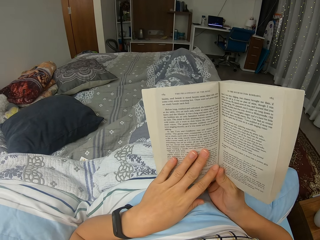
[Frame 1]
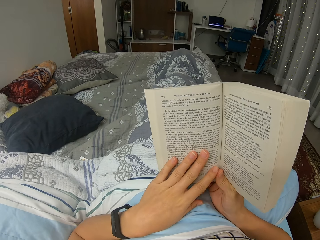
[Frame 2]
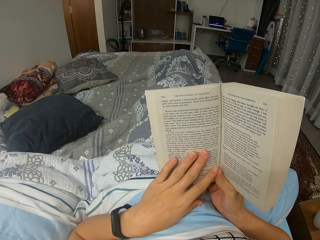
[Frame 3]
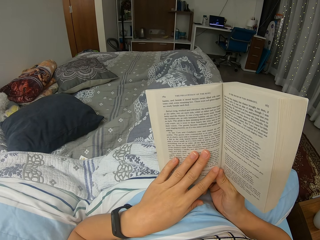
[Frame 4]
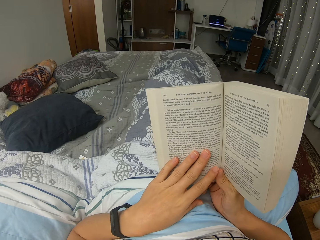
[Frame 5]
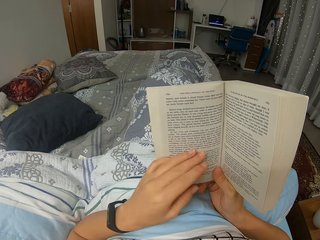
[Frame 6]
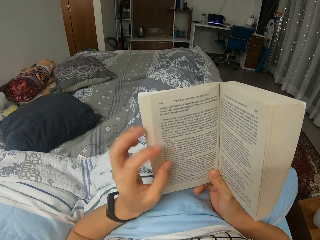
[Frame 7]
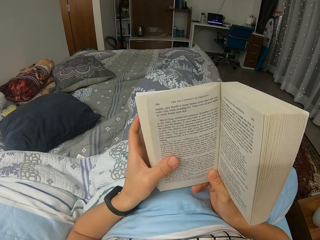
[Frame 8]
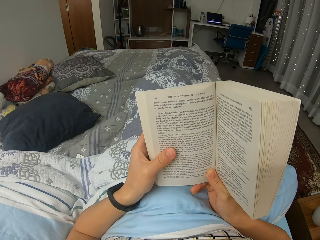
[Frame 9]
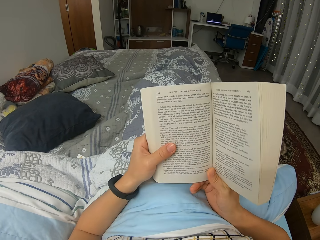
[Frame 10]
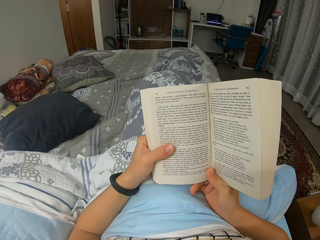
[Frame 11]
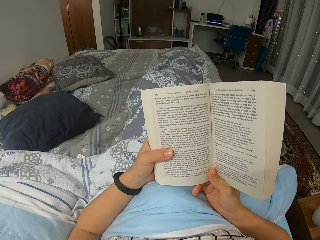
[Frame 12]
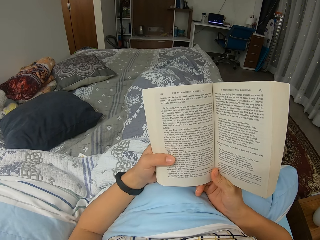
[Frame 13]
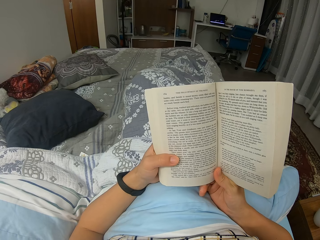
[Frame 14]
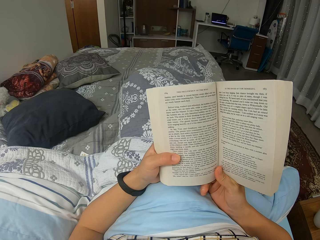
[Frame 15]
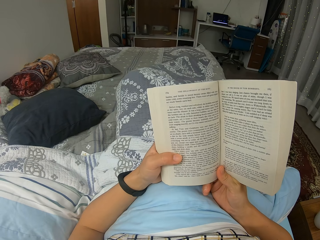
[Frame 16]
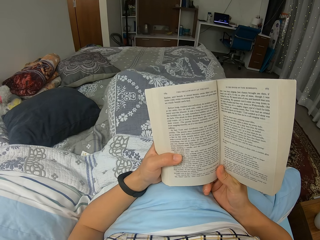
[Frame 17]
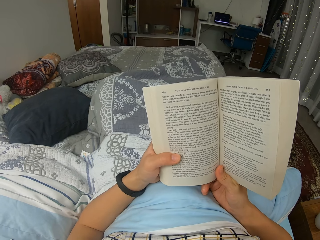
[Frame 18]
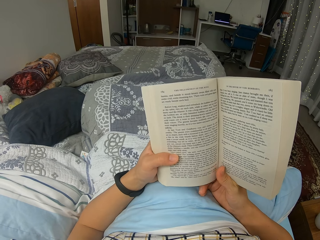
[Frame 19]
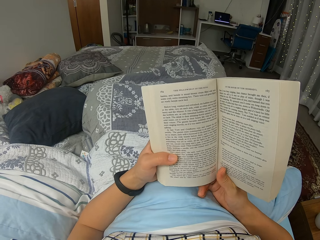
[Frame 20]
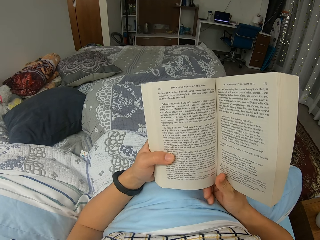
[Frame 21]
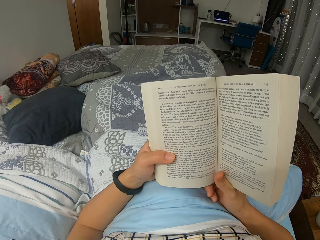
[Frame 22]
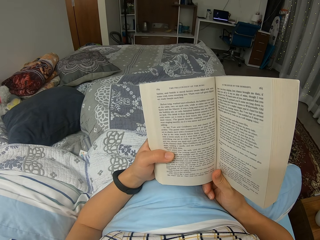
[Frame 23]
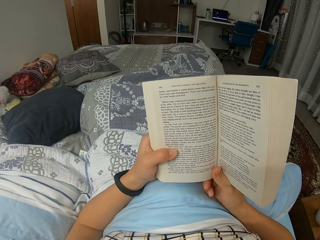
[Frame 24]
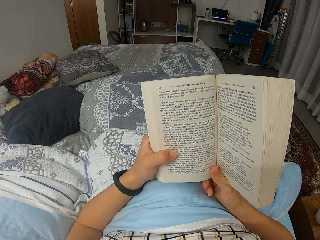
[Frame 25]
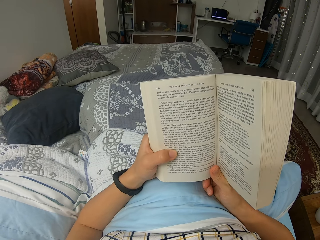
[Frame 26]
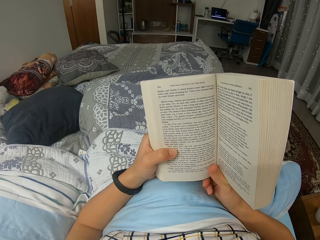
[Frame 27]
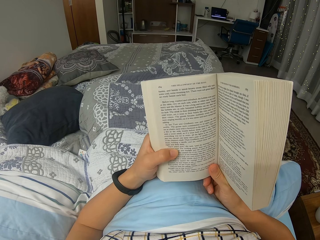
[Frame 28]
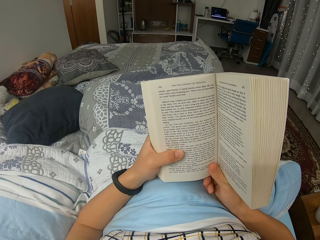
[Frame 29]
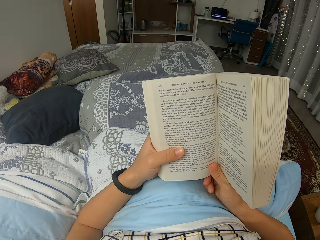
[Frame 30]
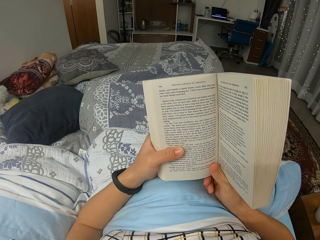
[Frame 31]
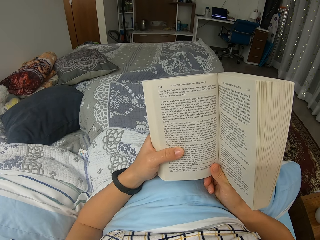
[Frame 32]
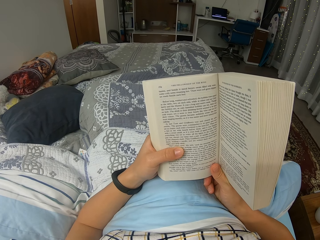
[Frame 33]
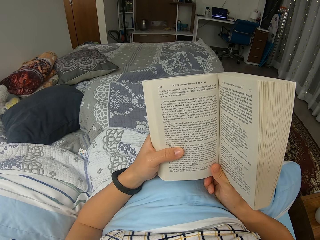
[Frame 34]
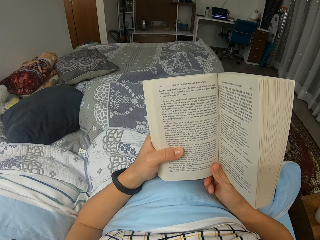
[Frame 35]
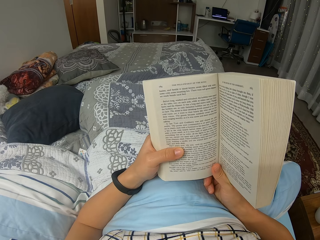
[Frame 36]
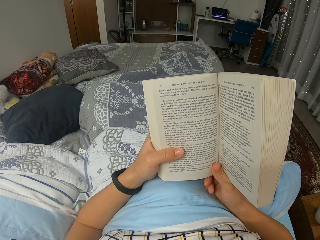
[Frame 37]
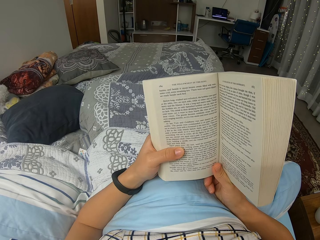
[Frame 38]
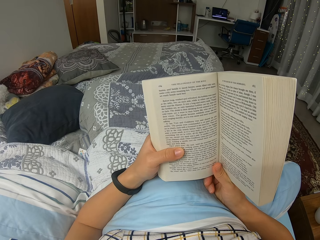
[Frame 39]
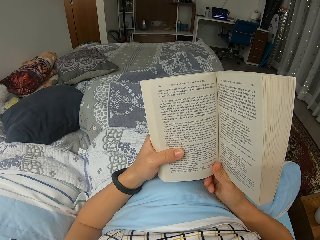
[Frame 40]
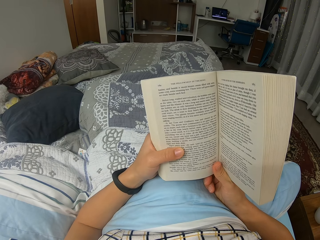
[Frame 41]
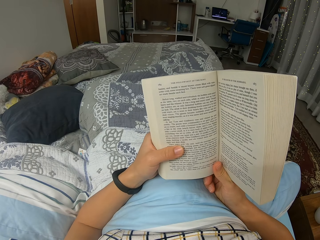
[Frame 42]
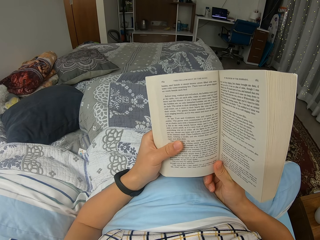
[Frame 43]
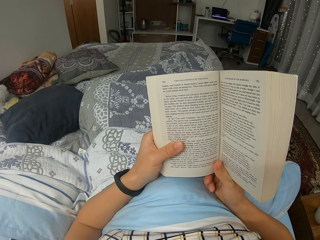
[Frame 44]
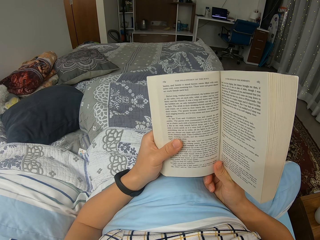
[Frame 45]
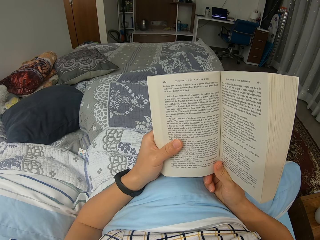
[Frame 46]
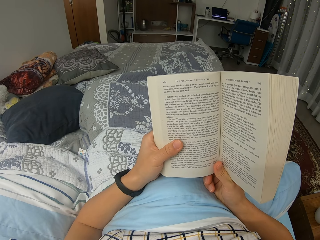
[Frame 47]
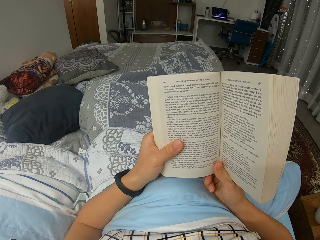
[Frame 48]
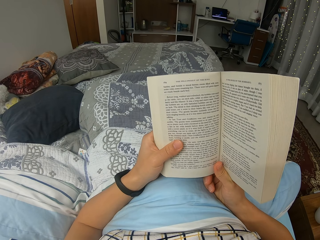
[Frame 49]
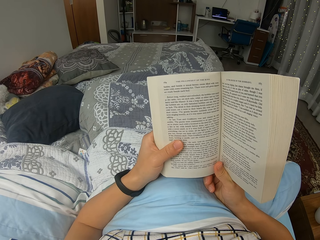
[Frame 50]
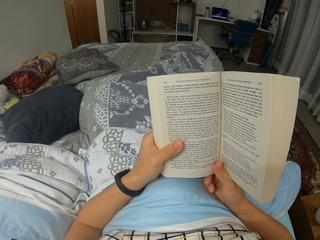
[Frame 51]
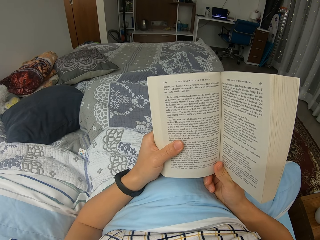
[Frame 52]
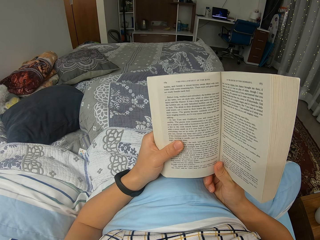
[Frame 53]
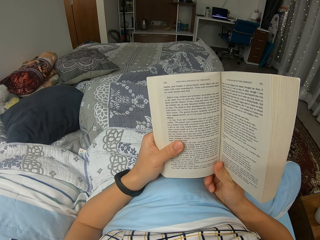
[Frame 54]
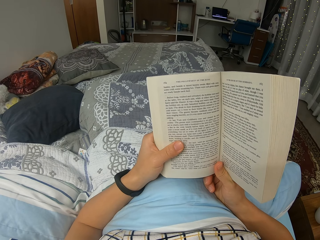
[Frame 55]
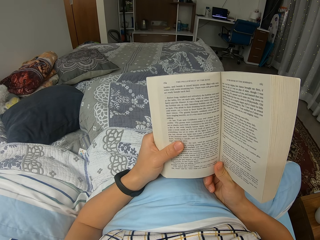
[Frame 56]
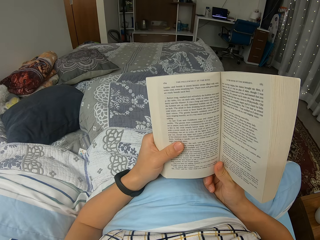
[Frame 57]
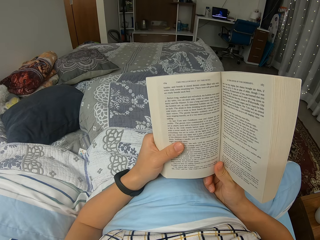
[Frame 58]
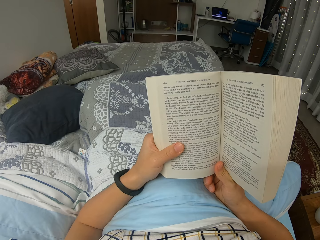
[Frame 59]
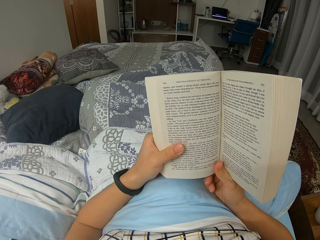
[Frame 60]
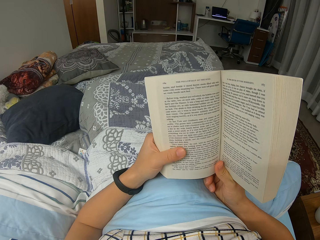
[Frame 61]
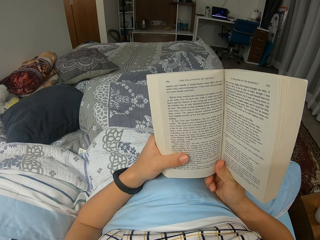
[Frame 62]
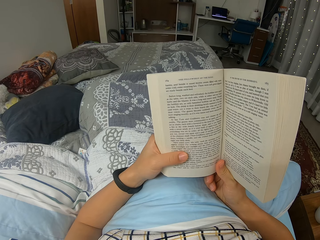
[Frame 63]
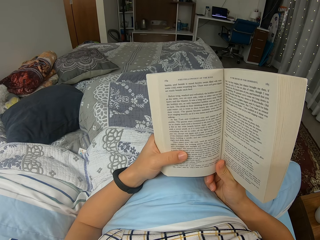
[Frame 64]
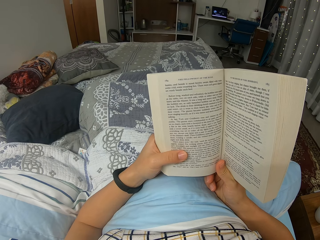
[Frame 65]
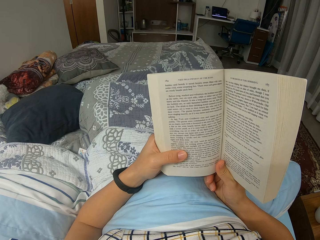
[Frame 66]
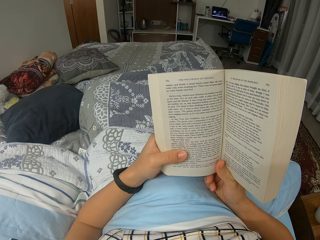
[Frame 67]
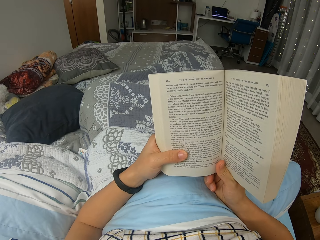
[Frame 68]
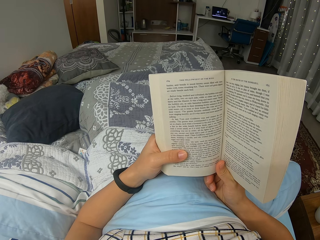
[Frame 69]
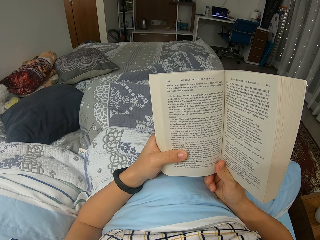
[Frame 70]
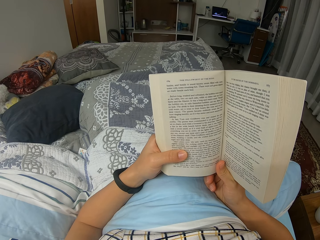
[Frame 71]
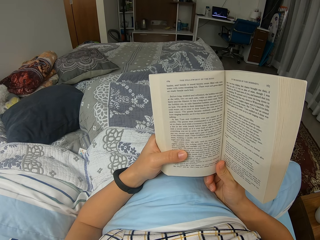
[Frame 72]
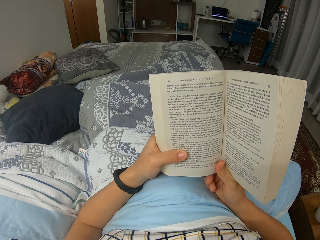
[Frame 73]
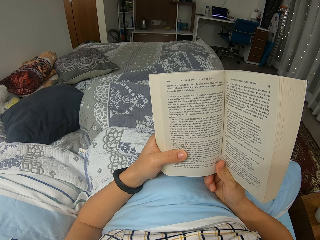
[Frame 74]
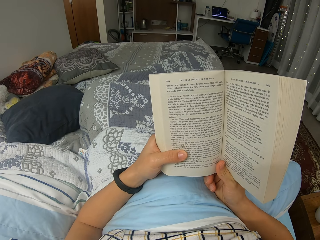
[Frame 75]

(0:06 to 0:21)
The camera wearer reads through the novel. They move their left hand and legs slightly. They hold the novel. They read through the novel. They read through it again. They hold the novel.

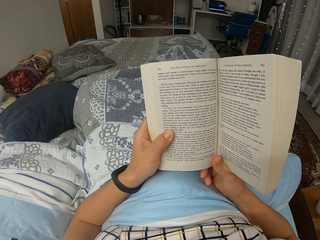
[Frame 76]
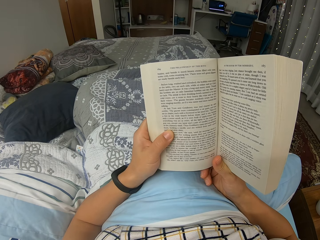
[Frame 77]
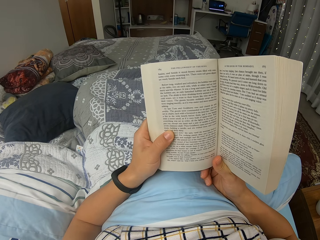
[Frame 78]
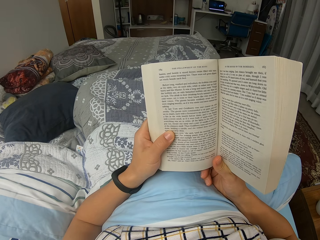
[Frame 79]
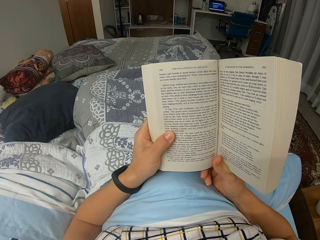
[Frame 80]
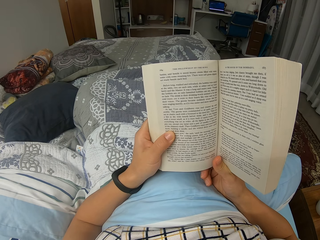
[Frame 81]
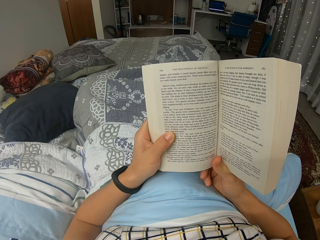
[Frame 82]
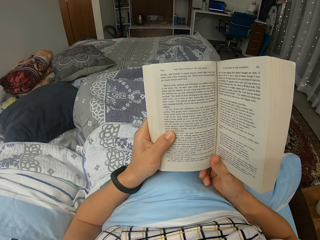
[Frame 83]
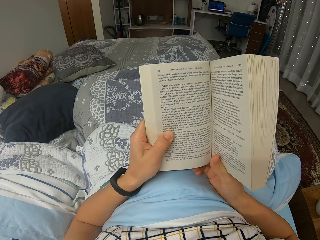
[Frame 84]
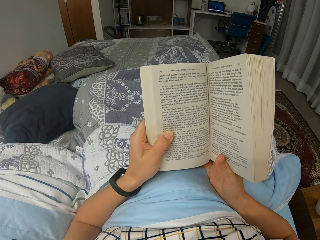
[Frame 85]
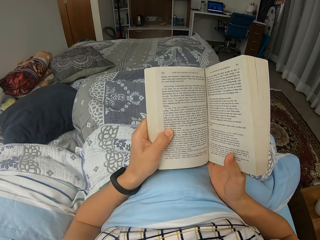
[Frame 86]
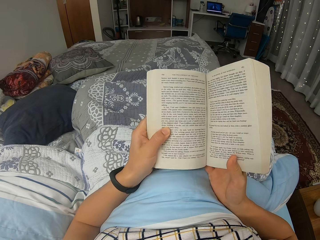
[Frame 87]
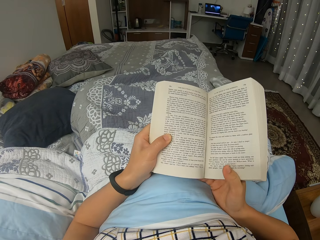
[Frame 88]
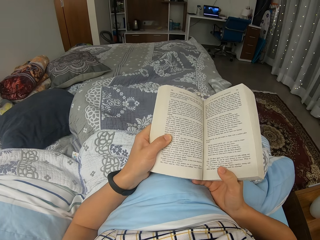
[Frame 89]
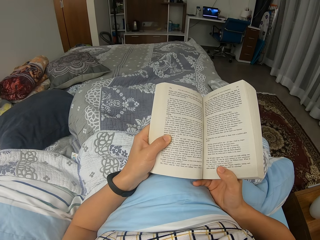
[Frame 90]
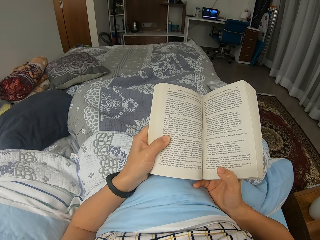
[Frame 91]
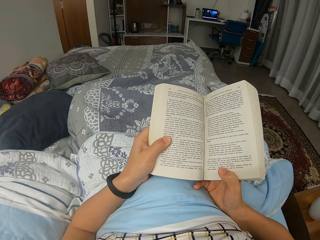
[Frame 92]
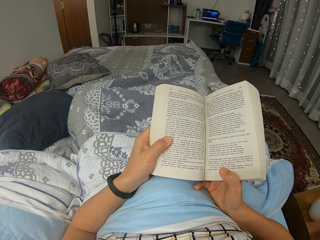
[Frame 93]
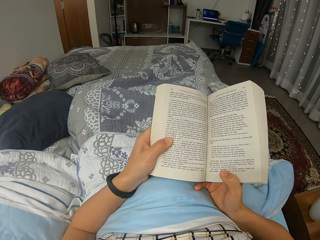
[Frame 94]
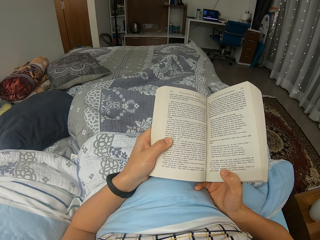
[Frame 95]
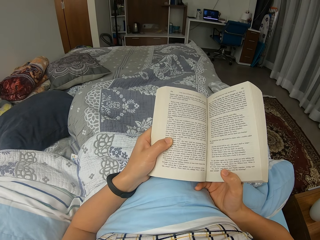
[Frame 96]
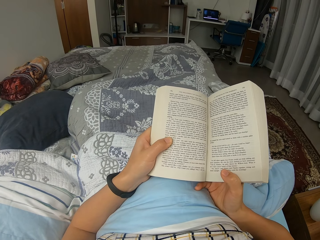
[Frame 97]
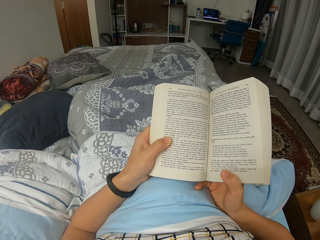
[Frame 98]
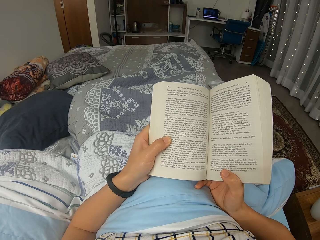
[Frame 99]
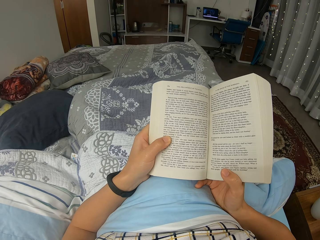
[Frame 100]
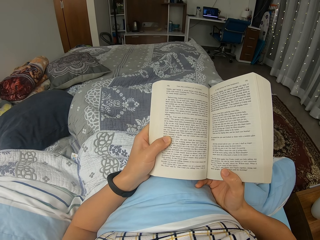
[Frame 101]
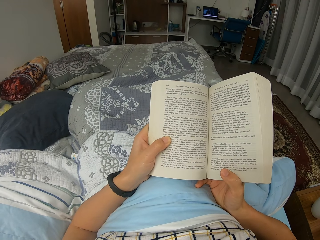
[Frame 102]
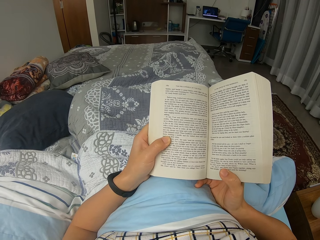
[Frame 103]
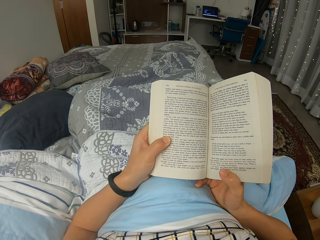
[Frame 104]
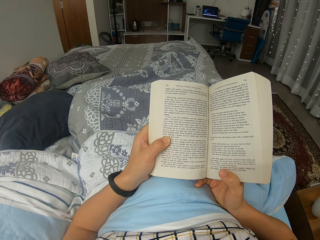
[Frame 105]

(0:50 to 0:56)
The camera wearer moves the novel slightly. They hold the novel. They read through the novel. They read through it again. They hold the novel.
